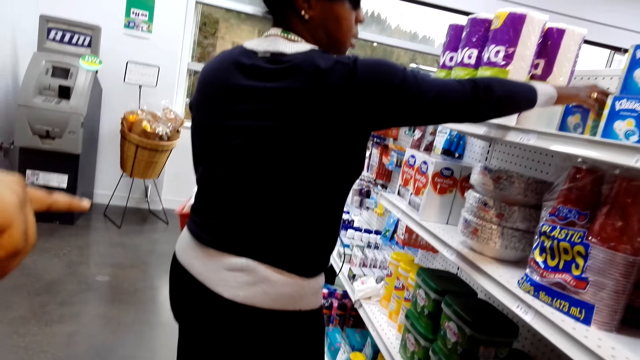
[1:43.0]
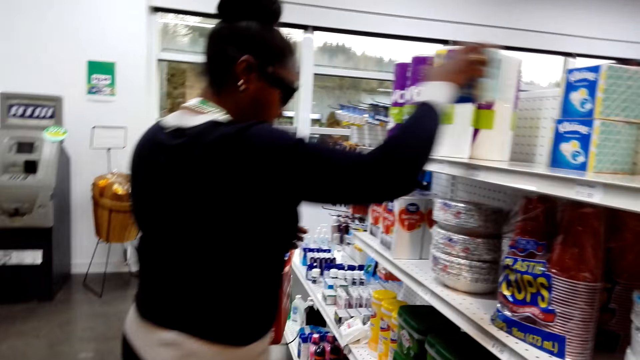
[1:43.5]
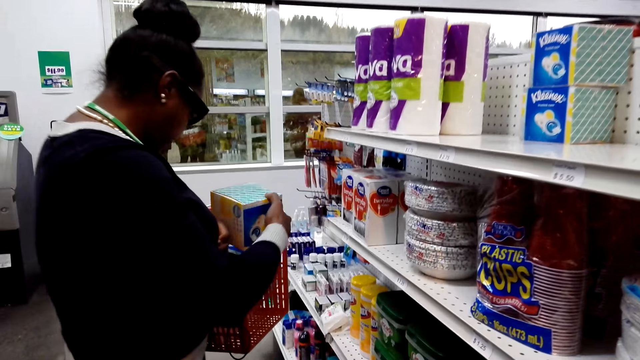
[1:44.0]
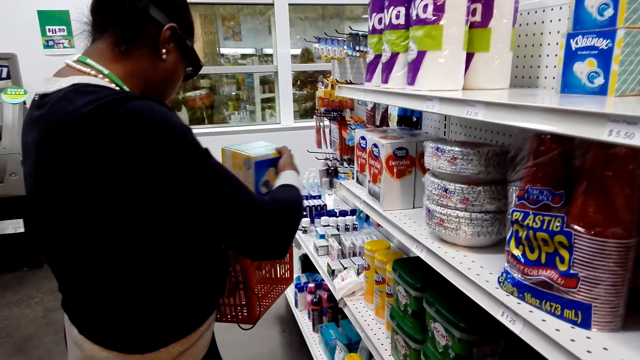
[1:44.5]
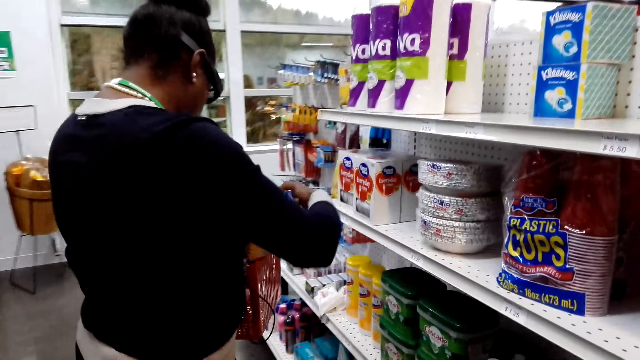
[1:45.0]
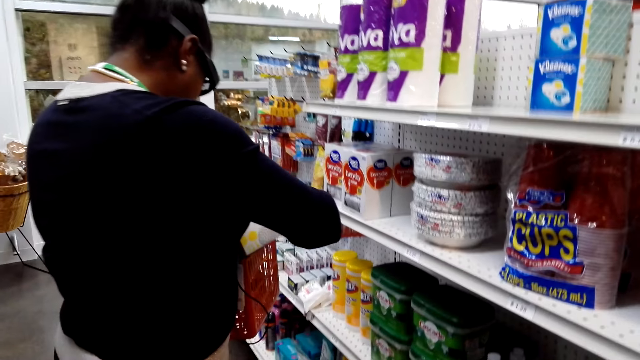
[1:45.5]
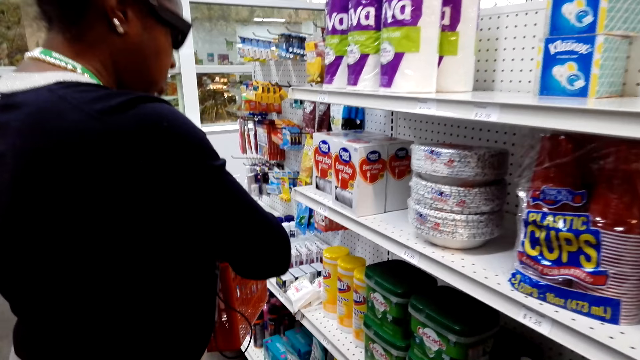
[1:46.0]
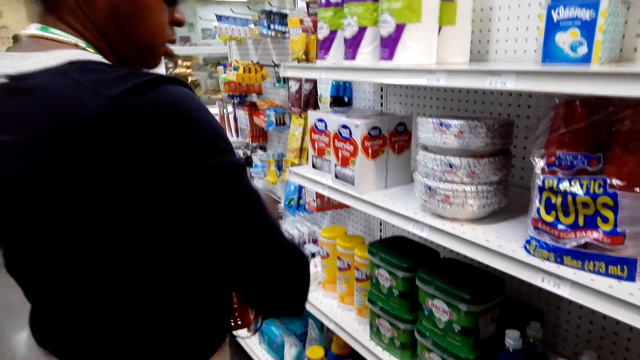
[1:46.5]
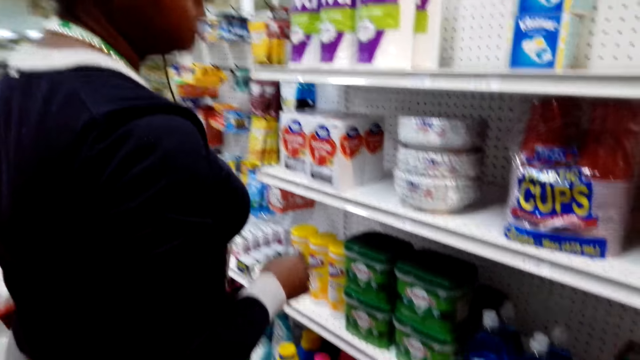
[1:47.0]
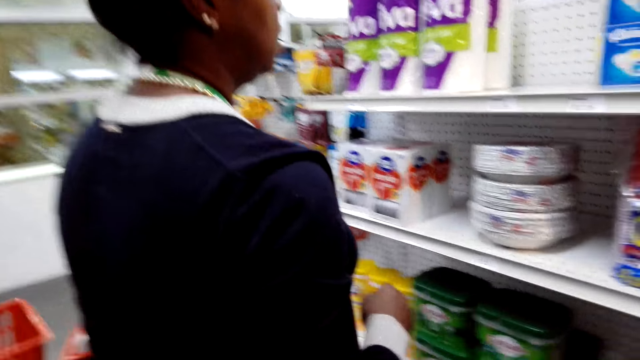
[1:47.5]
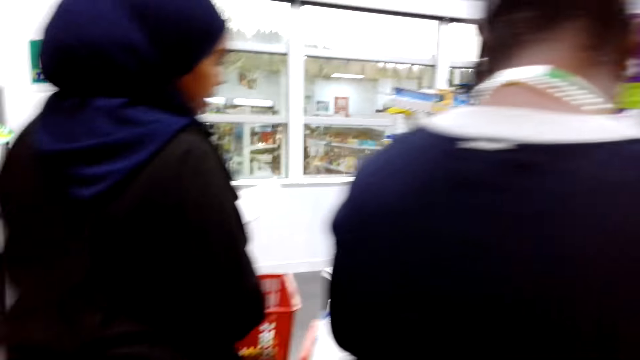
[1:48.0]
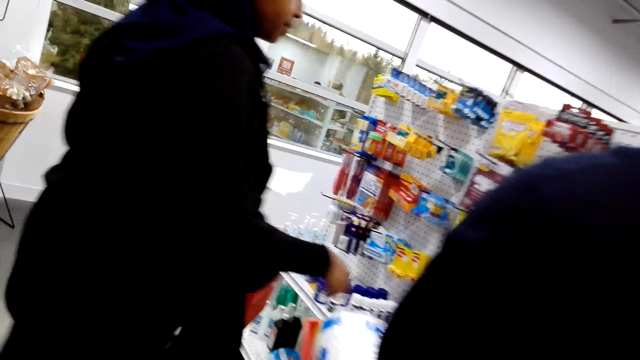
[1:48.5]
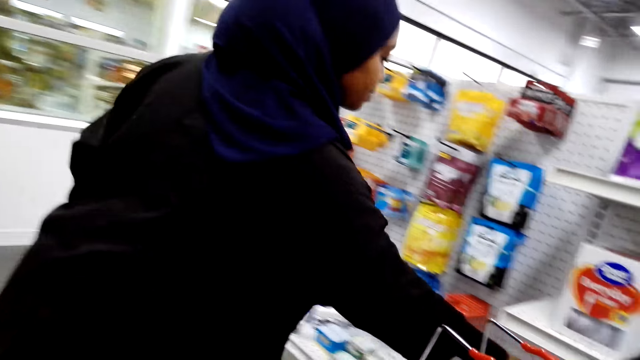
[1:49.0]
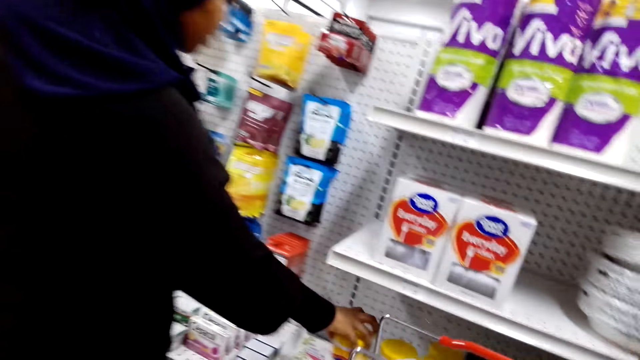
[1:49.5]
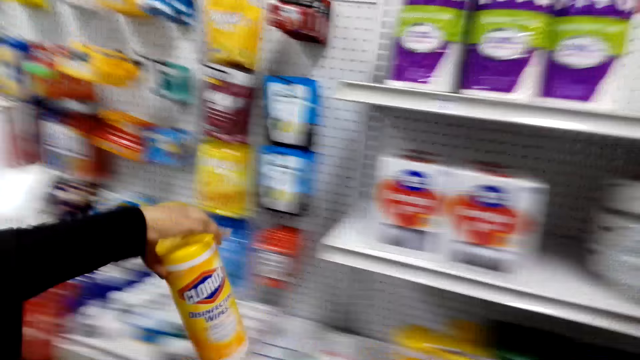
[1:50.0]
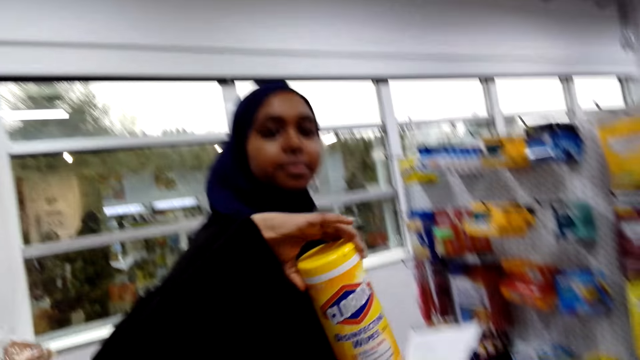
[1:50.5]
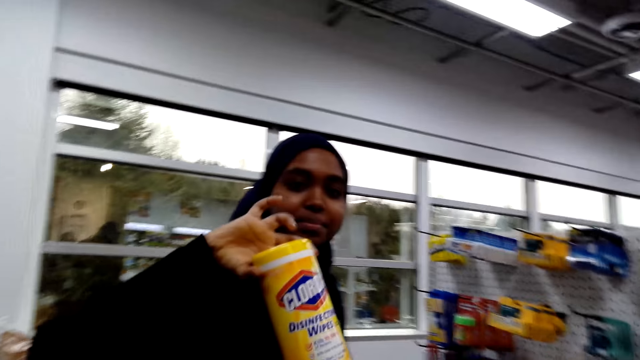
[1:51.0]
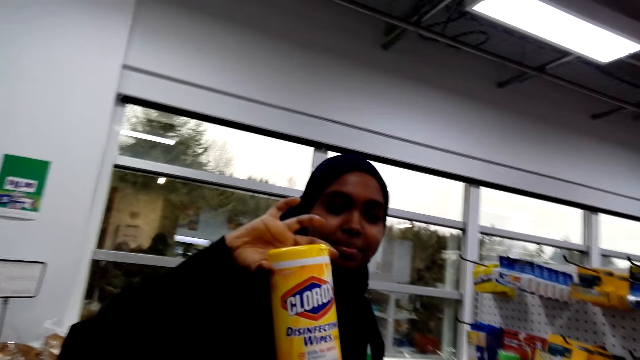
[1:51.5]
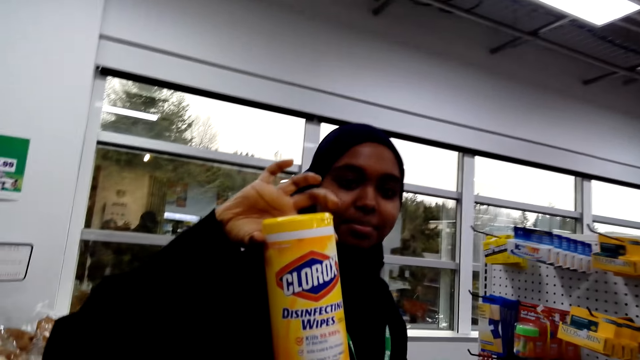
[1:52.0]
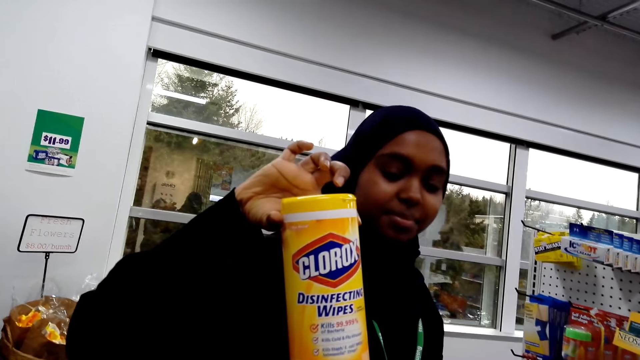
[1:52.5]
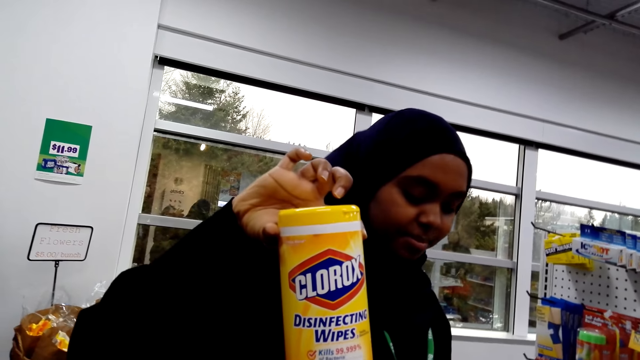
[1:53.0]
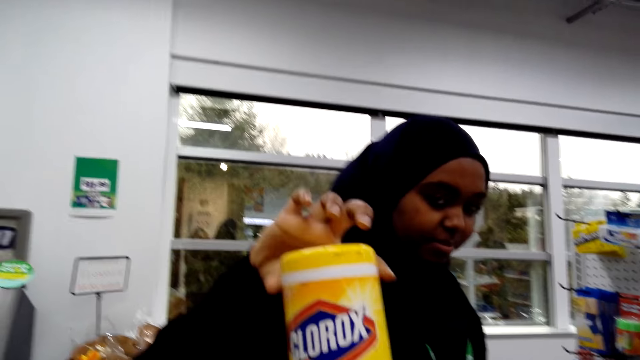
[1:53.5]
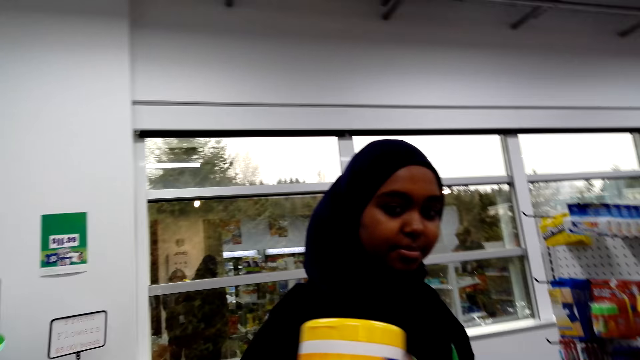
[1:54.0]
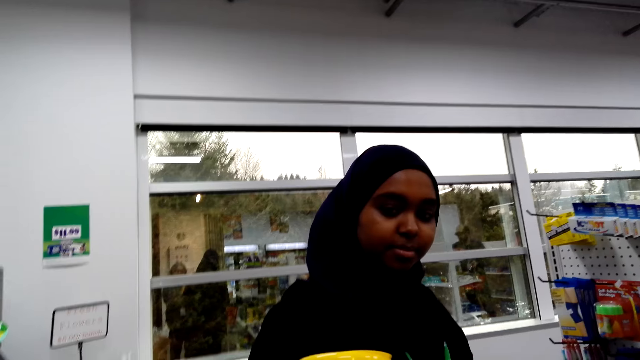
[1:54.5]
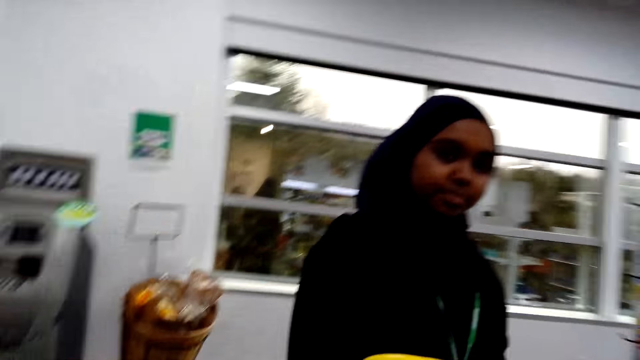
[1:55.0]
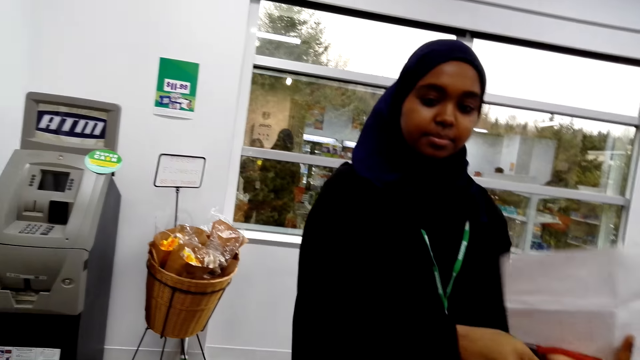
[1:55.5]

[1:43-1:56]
A man picks the Clorox on the shelf.

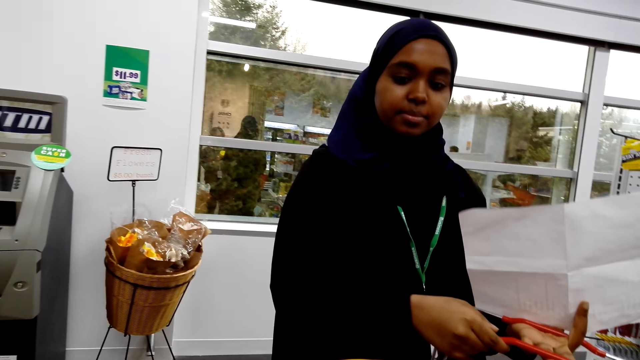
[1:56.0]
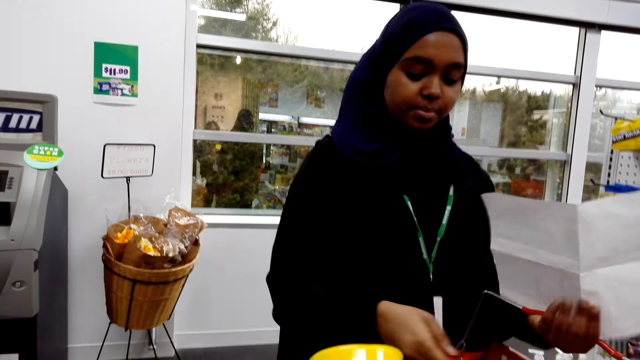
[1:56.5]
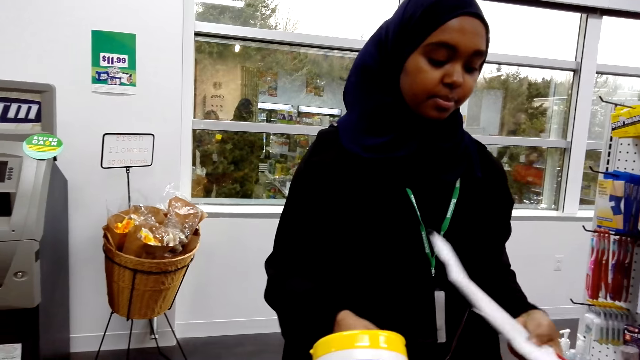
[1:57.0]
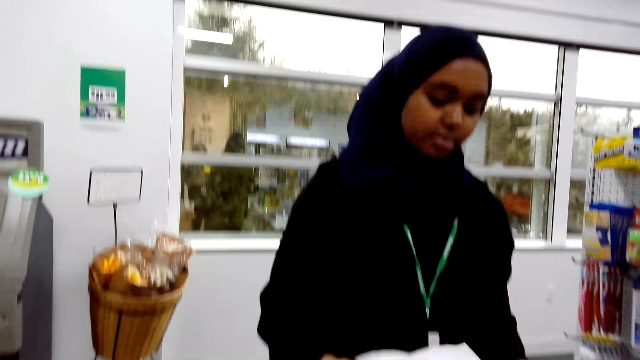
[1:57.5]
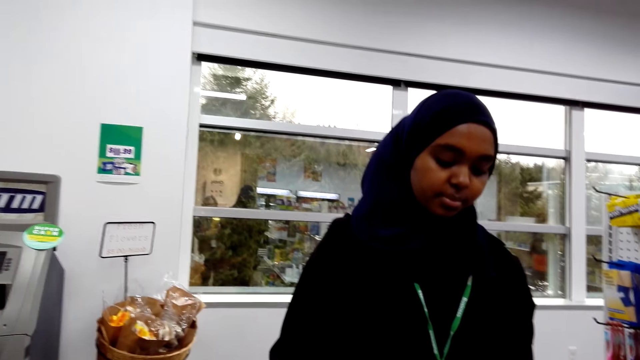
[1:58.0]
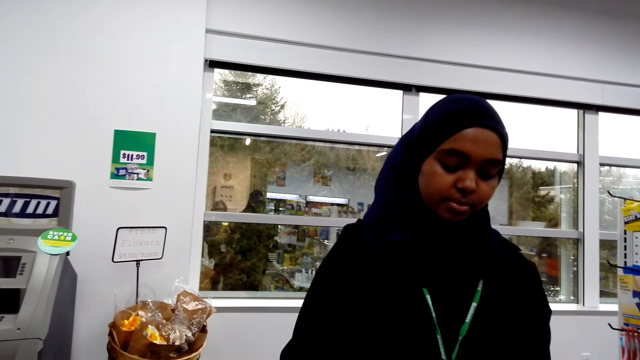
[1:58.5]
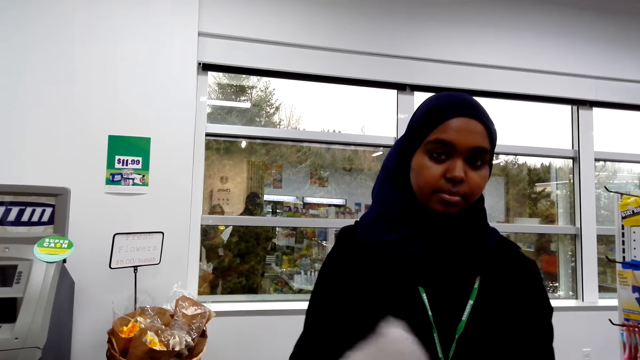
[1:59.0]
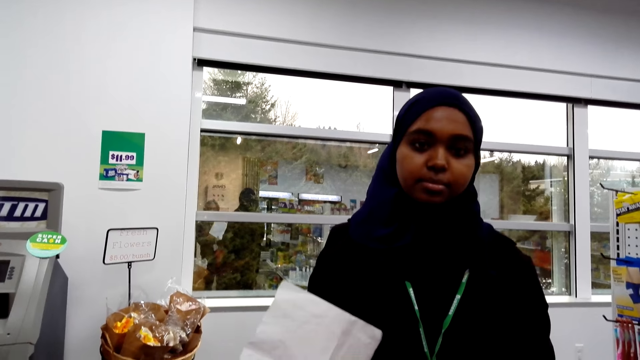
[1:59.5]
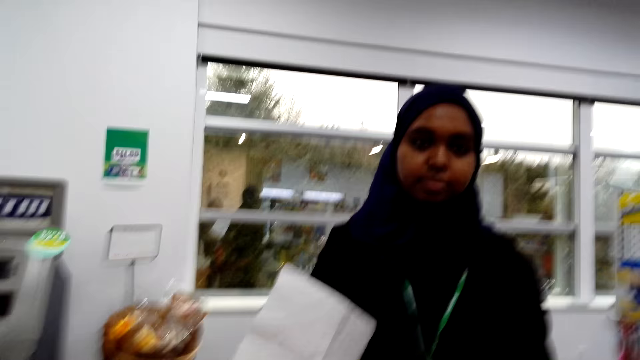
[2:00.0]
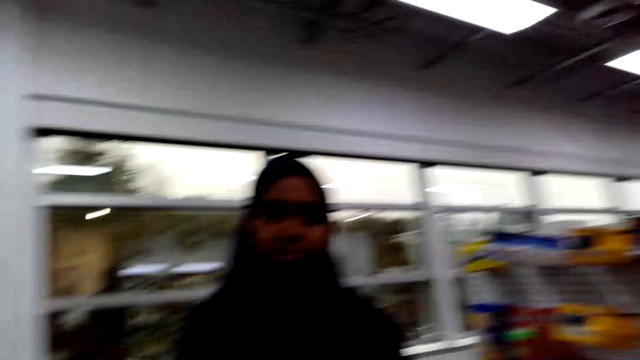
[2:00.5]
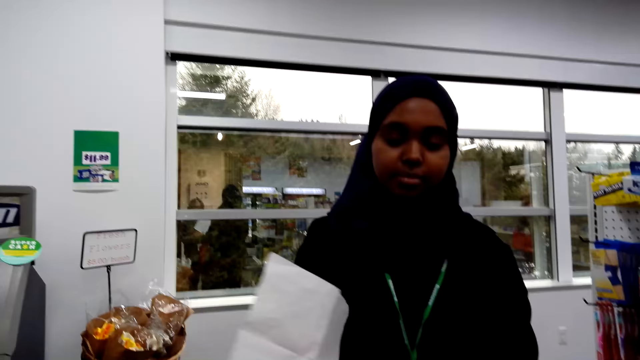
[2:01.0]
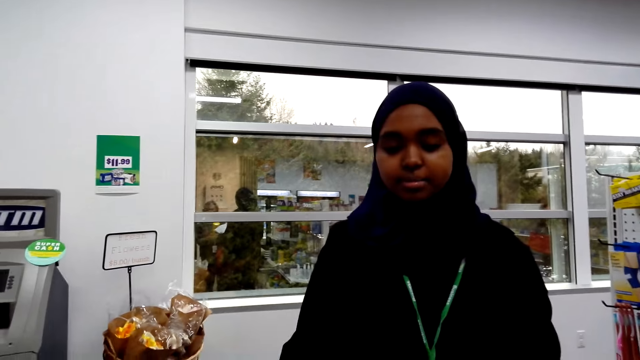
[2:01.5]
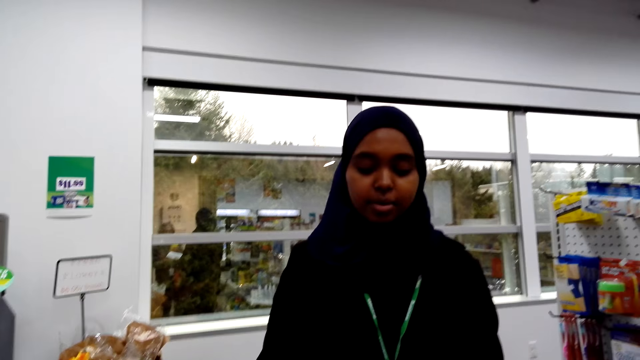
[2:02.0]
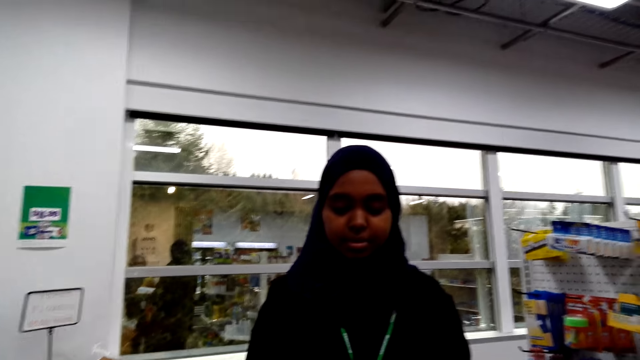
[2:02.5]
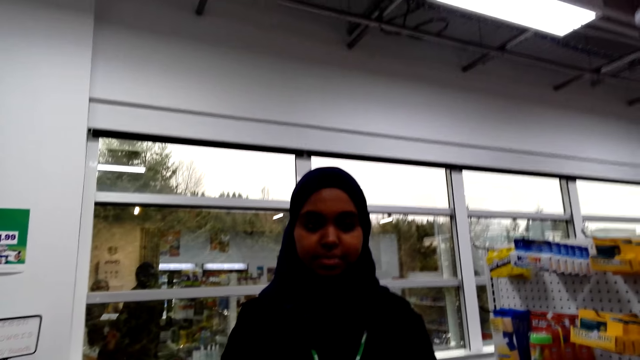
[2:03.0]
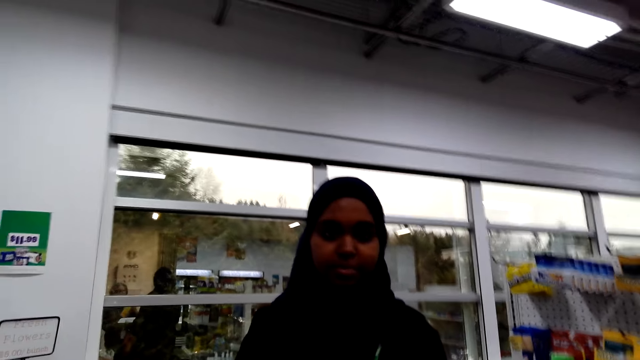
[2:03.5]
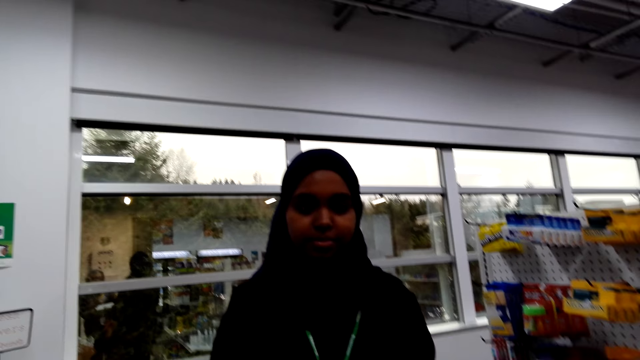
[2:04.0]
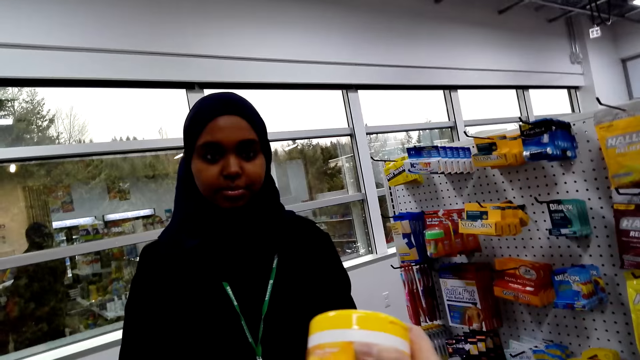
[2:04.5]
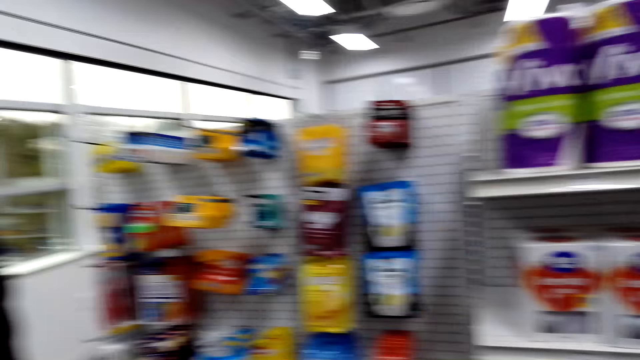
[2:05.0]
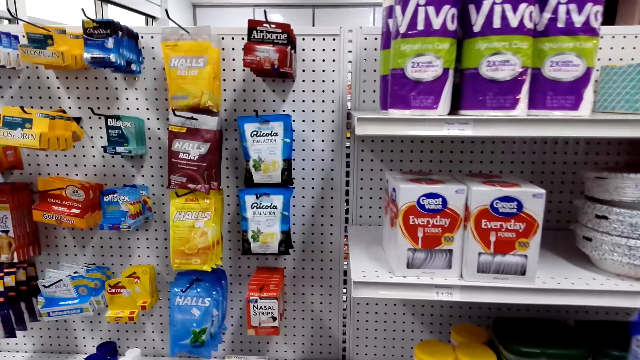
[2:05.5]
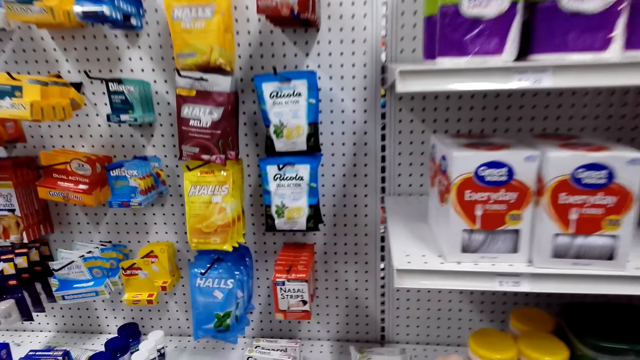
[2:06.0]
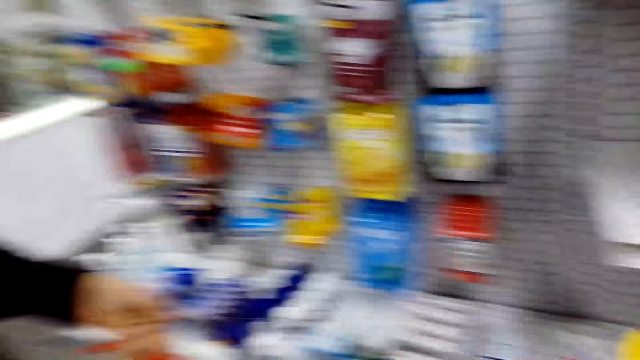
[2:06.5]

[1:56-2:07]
The camera wearer talks to the person.
